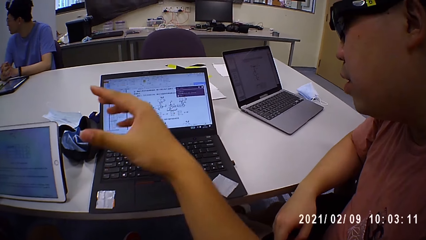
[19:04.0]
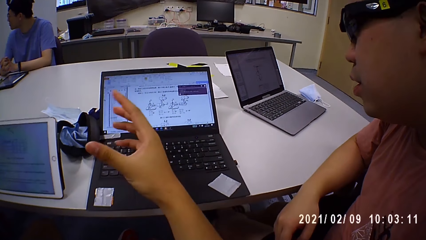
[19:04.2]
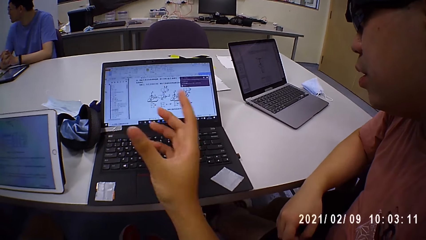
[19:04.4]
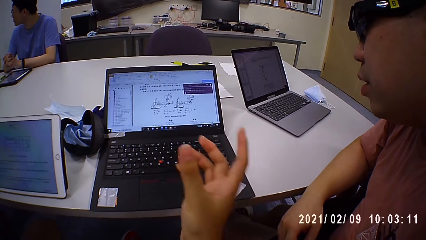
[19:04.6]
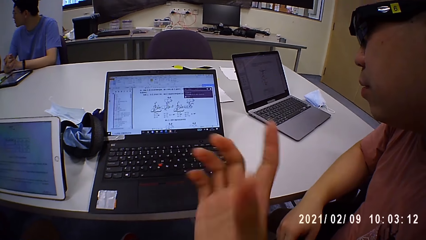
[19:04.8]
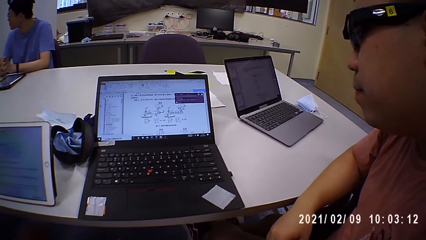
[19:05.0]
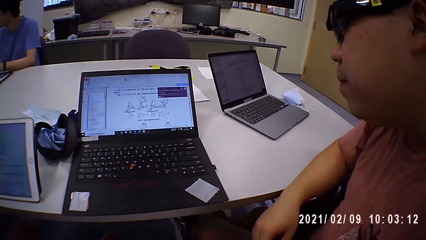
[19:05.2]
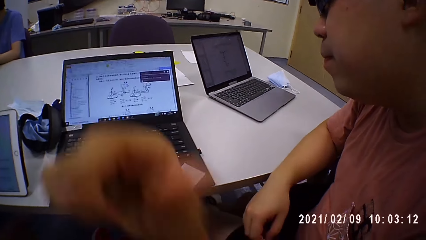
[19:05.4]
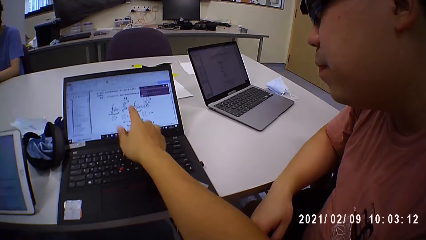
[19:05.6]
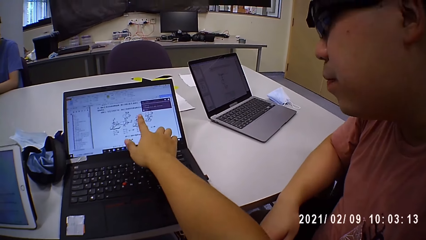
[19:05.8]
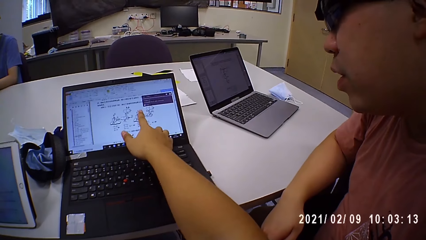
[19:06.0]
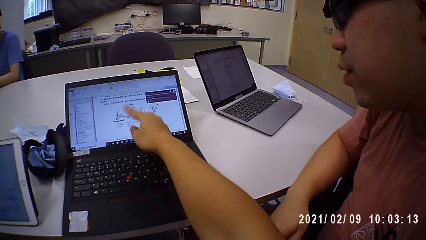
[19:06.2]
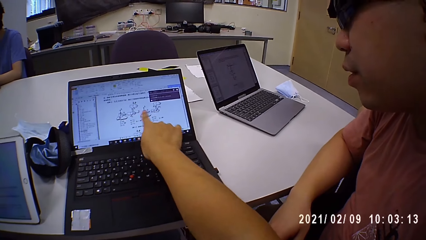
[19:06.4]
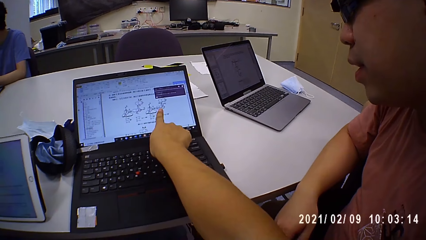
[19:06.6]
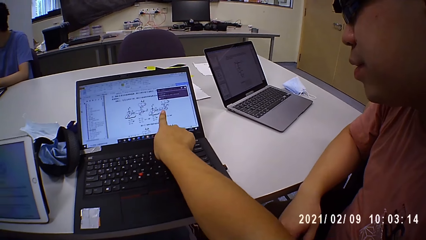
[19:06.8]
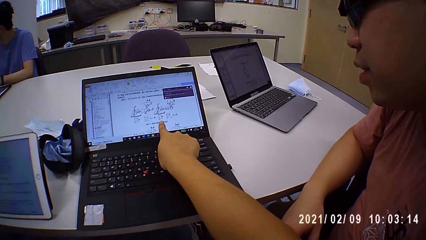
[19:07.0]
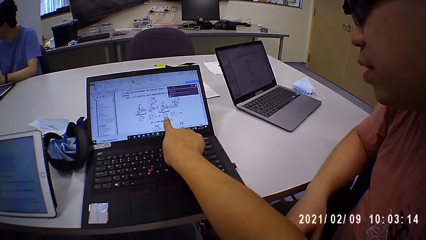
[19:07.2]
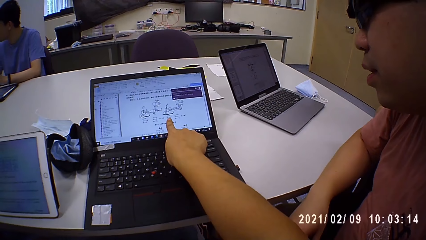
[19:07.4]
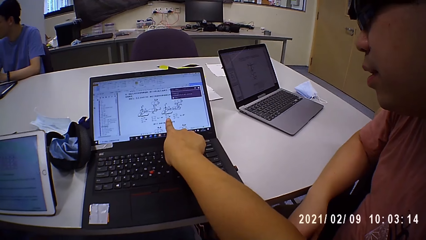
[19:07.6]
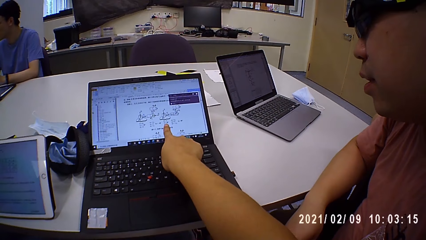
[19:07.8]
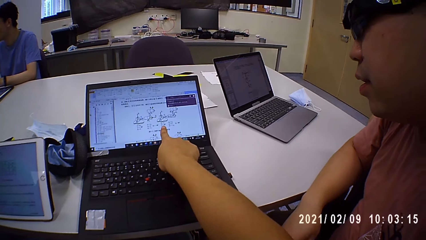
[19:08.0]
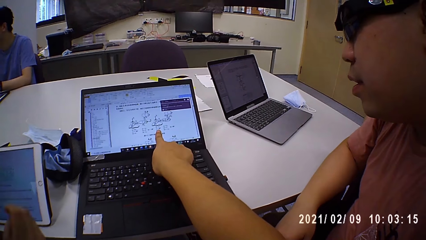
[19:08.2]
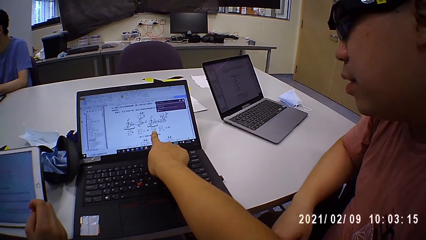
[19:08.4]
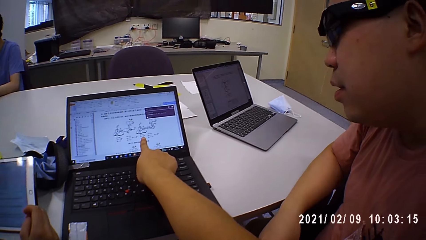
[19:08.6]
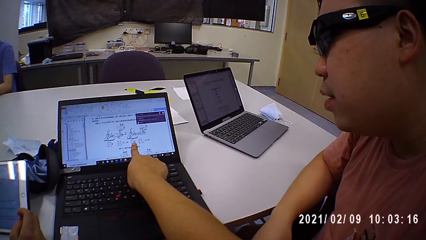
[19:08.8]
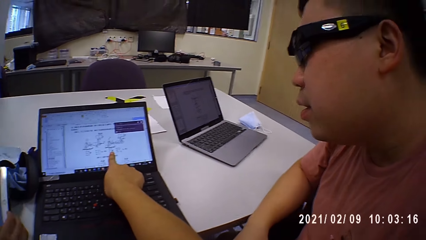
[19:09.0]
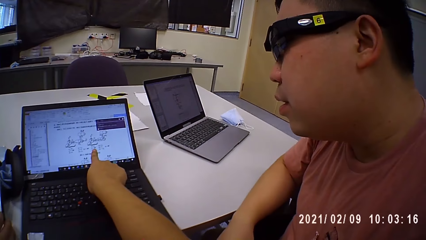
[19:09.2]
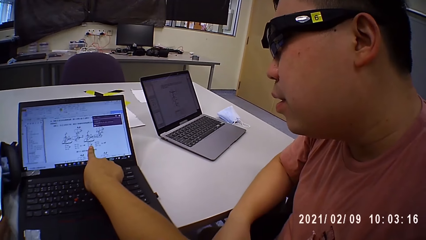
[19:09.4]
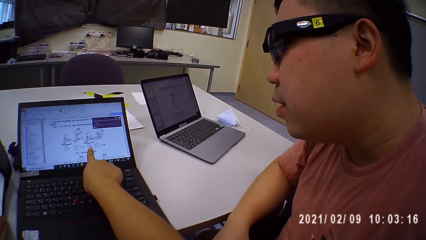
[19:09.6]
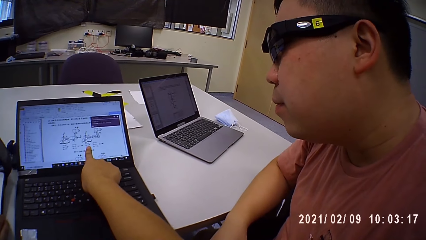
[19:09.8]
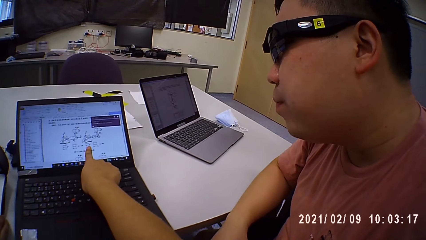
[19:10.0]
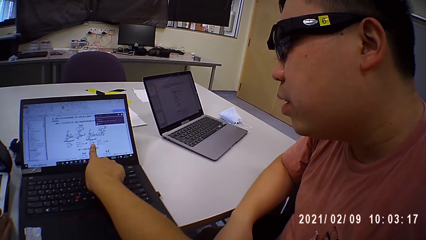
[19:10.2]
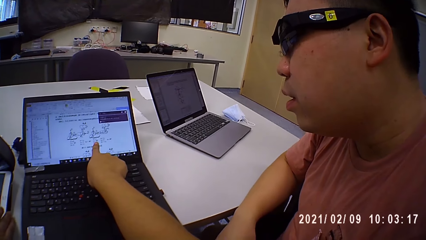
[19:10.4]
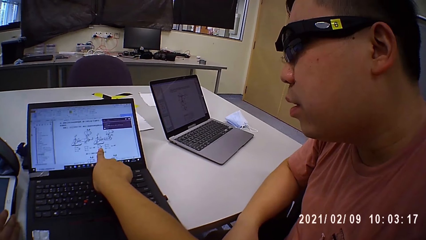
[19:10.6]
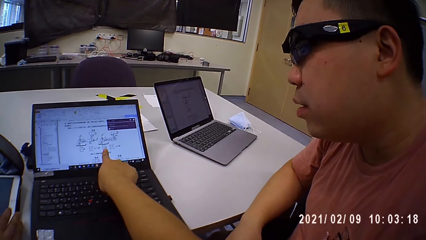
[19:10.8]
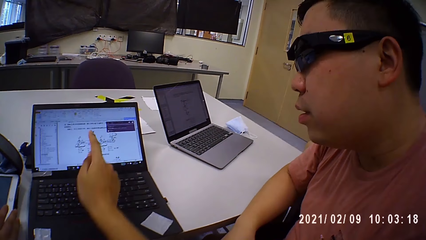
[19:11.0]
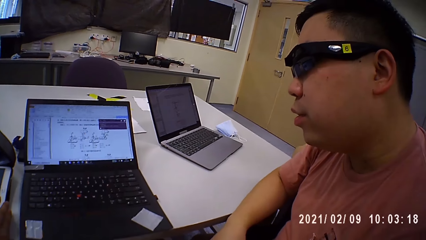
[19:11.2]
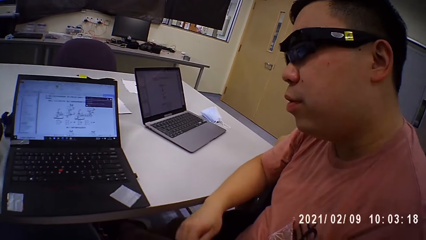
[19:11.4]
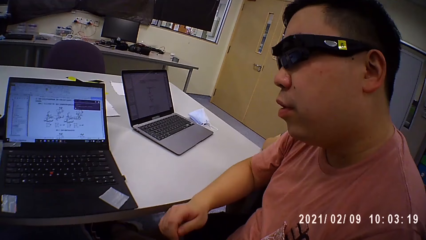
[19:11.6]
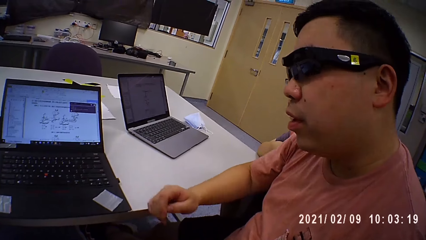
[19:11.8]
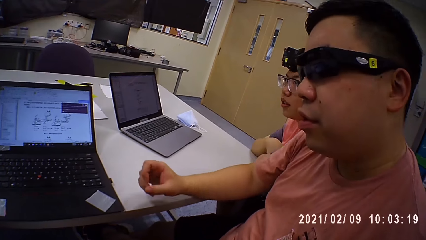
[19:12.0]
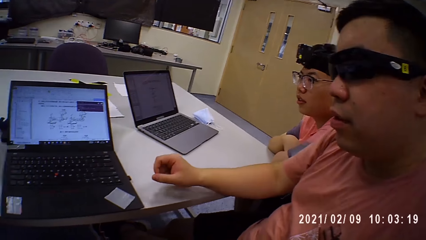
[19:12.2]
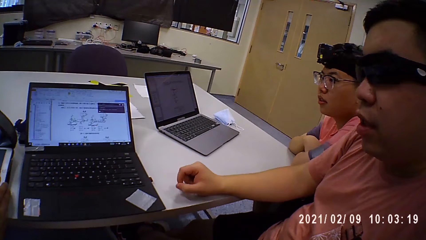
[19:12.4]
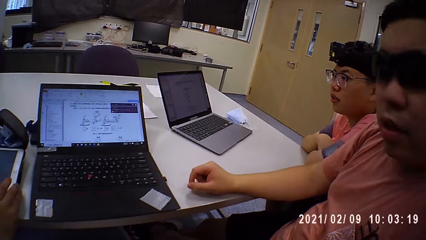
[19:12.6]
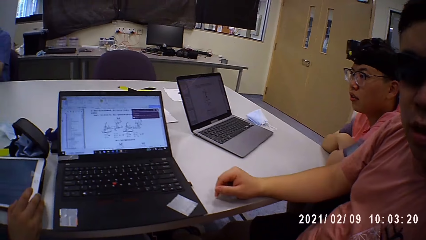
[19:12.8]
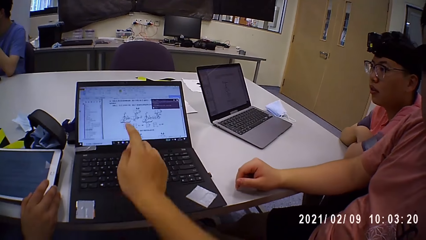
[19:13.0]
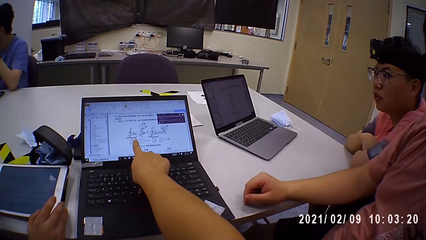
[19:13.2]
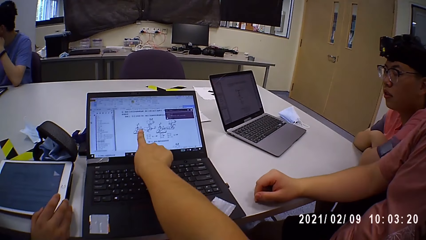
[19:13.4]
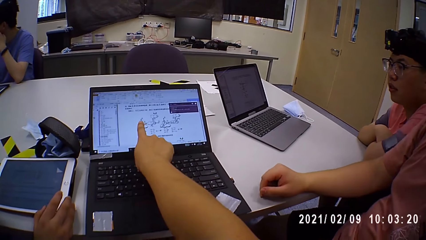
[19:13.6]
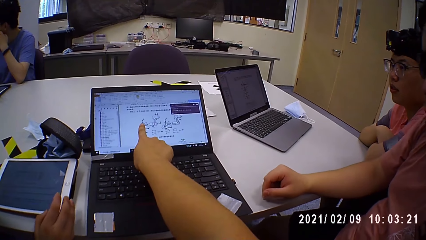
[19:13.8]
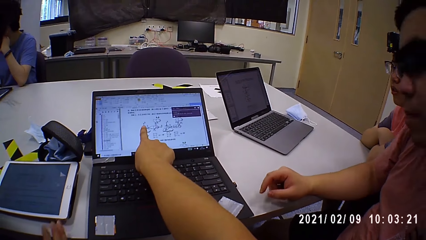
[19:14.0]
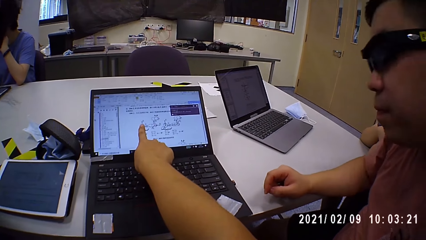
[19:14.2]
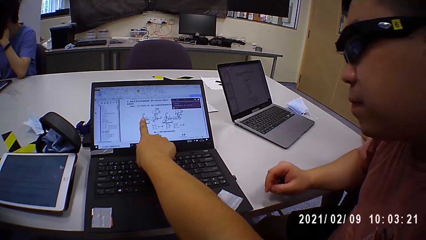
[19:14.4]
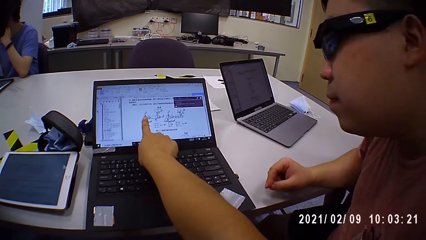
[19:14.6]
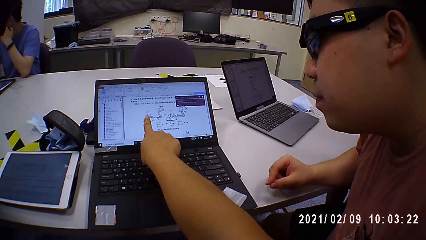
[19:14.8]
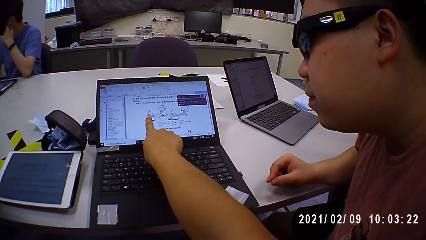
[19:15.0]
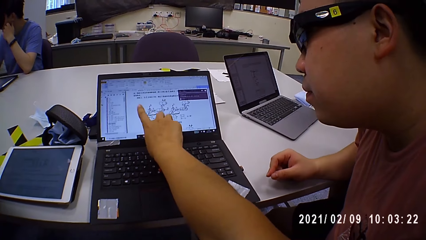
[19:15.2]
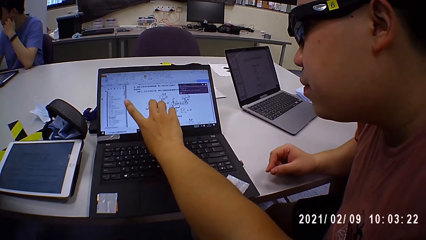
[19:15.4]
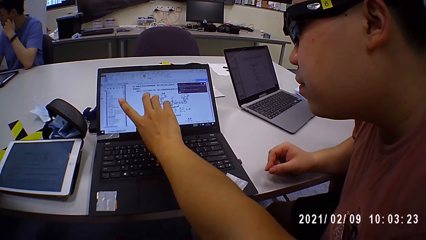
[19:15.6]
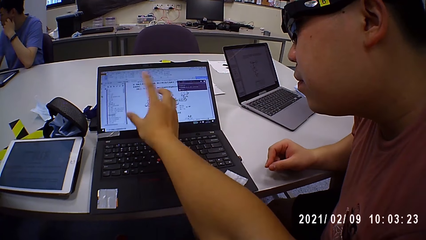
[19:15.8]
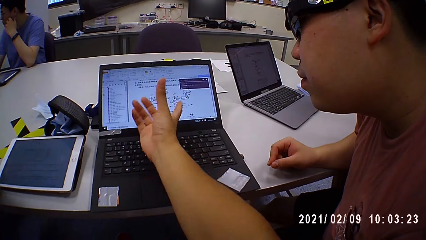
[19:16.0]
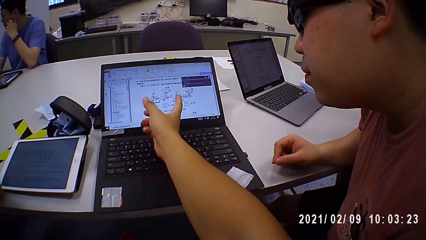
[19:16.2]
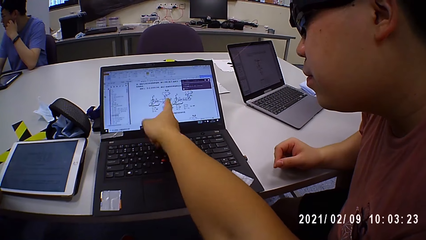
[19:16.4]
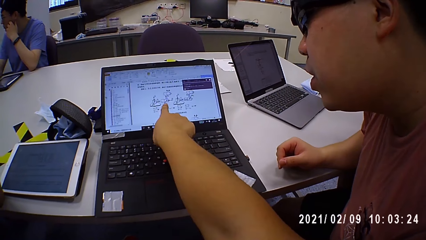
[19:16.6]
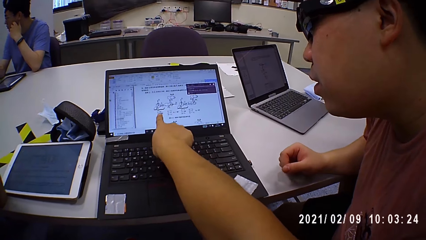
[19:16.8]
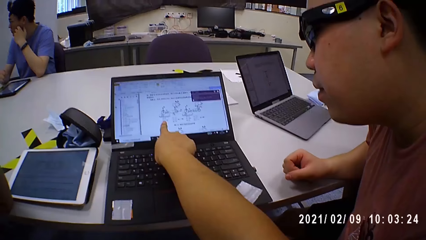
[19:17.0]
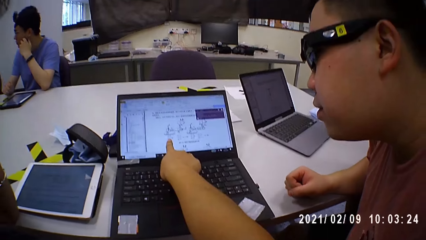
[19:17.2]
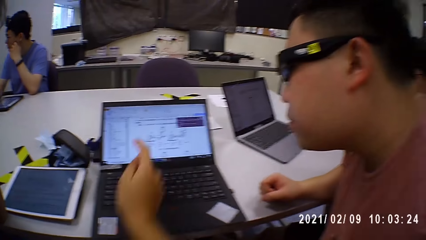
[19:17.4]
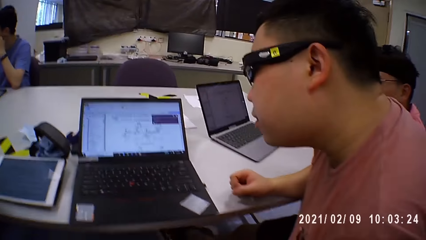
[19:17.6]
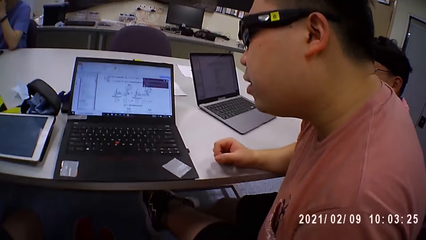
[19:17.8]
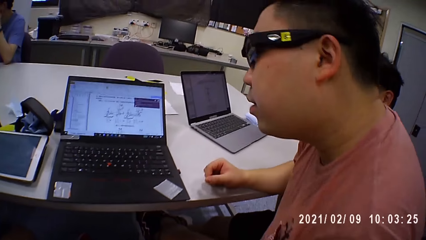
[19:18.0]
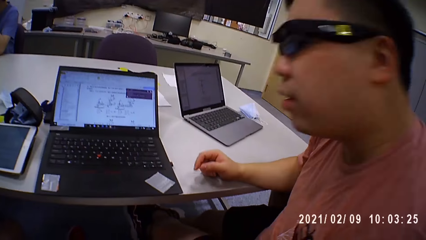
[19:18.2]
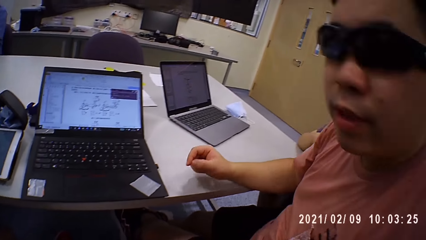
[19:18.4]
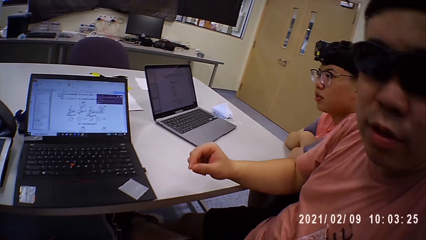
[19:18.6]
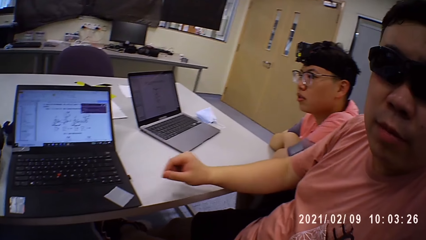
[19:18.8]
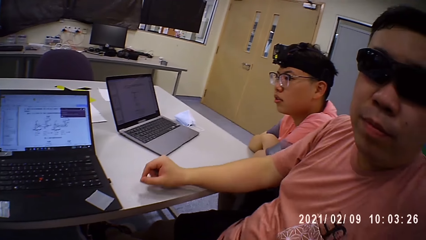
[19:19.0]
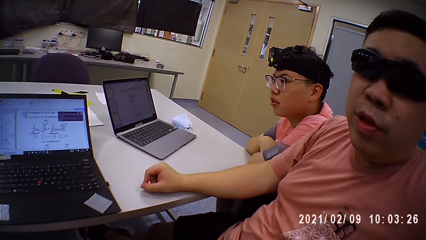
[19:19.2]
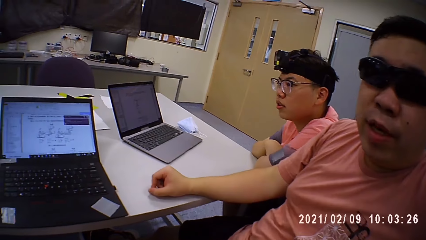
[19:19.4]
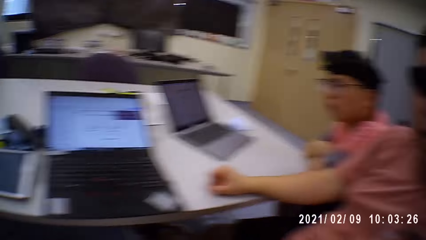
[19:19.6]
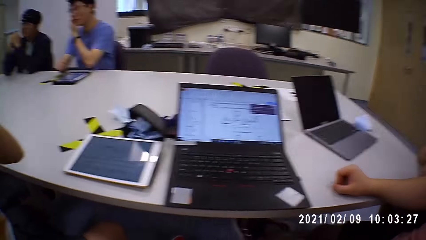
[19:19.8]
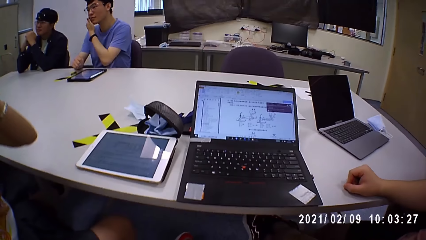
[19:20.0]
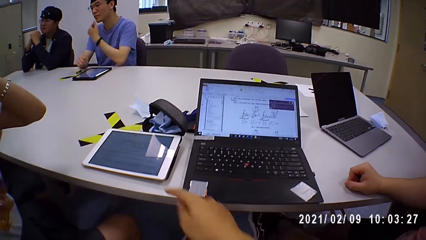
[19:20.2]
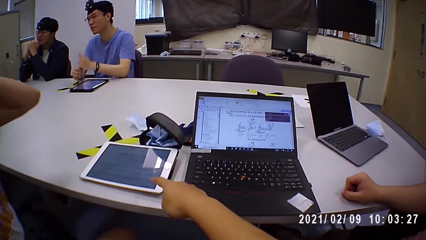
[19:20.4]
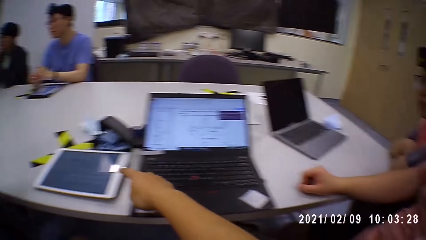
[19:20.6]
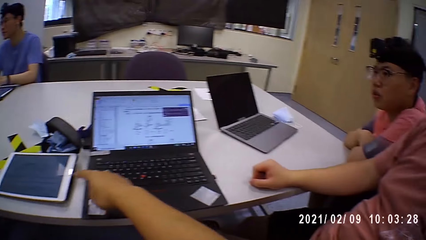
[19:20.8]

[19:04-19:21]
The camera wearer shows a person a file on the laptop.
